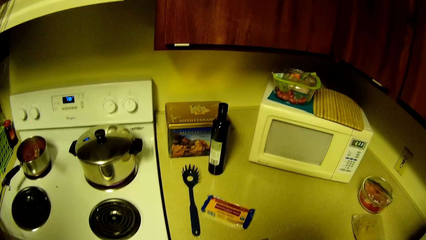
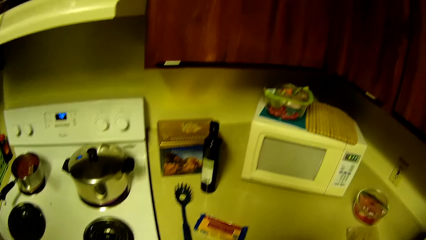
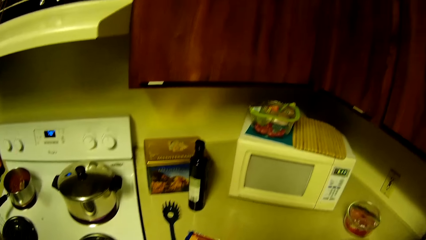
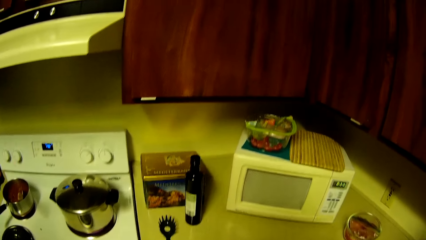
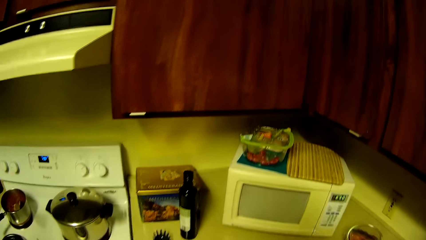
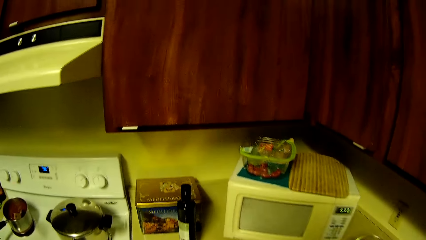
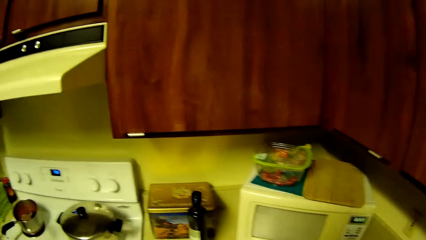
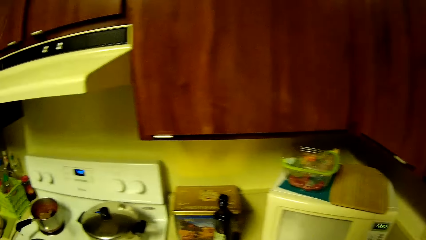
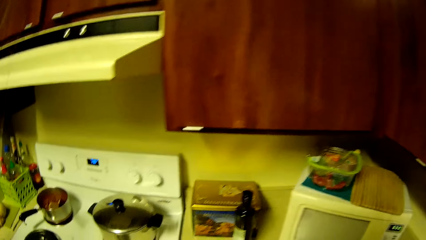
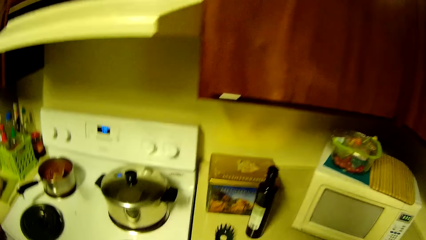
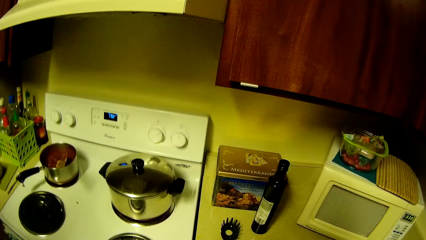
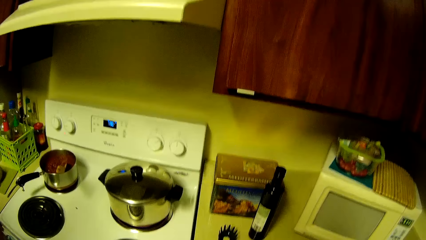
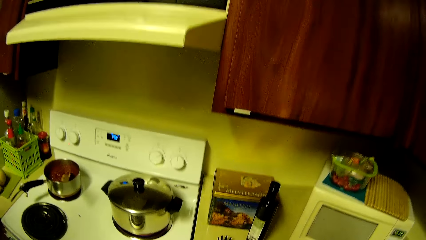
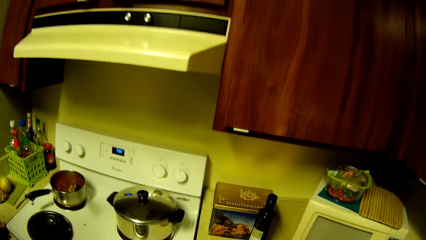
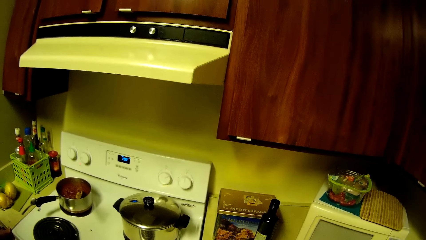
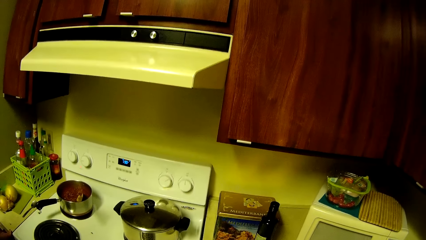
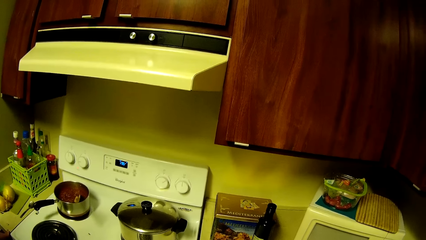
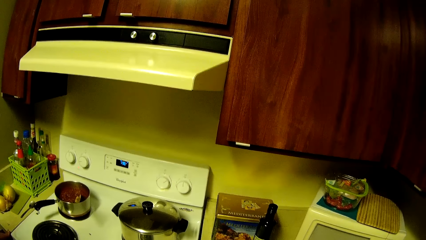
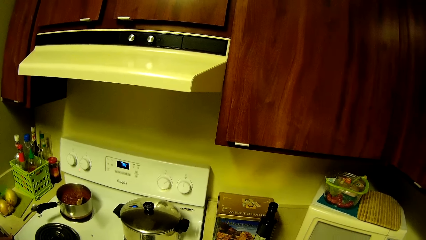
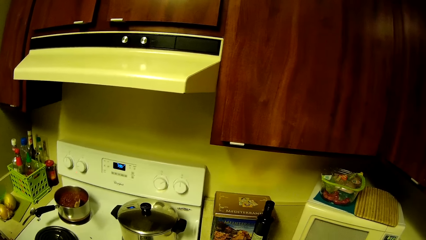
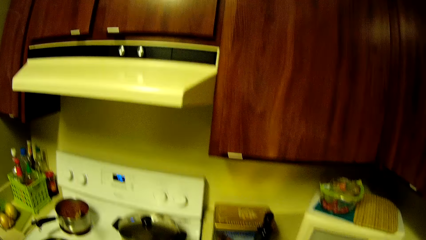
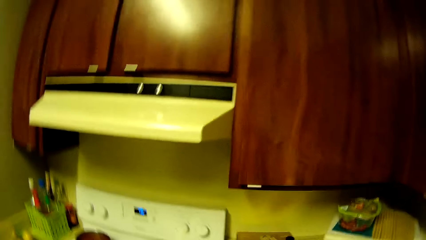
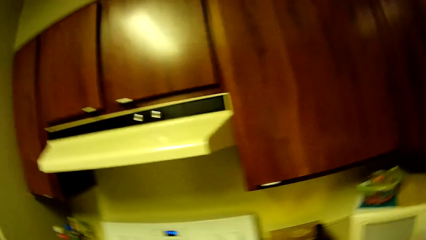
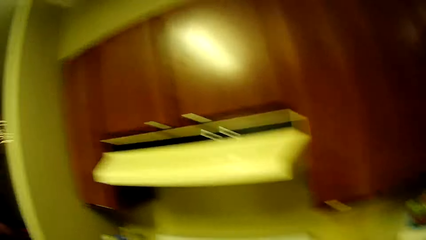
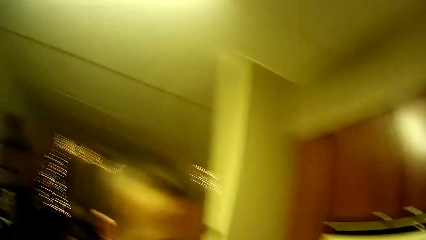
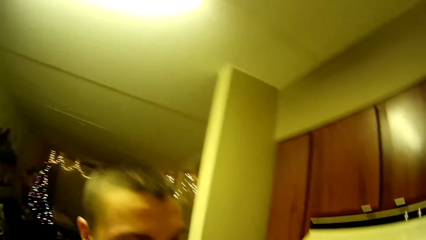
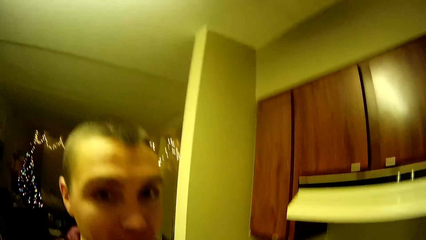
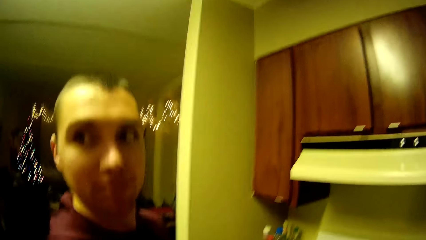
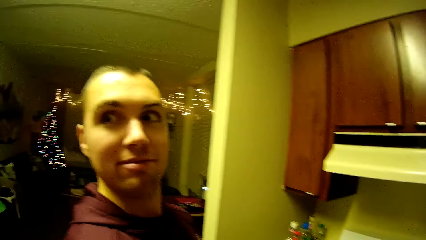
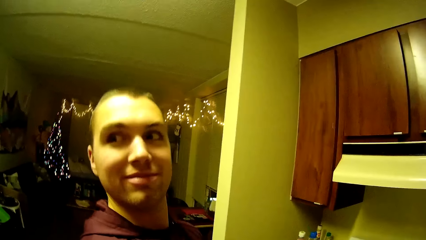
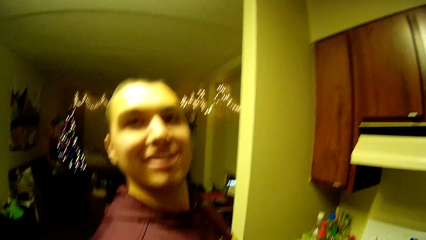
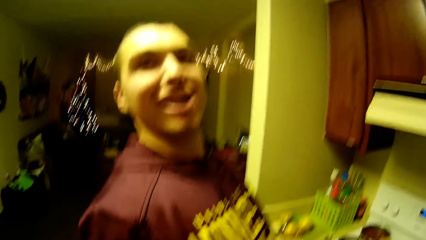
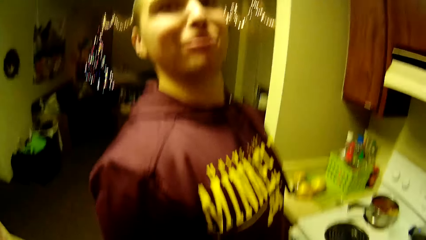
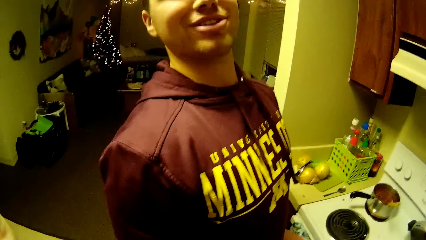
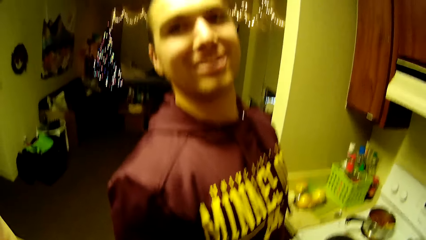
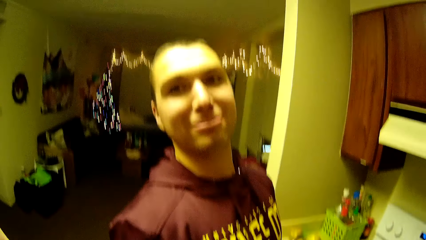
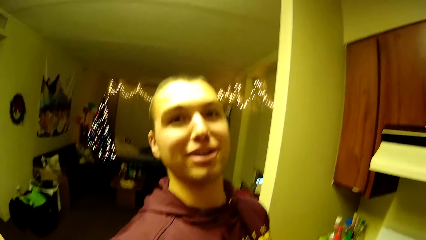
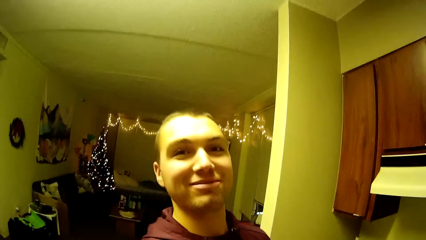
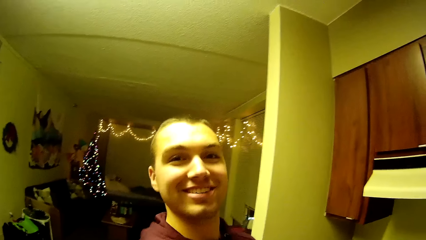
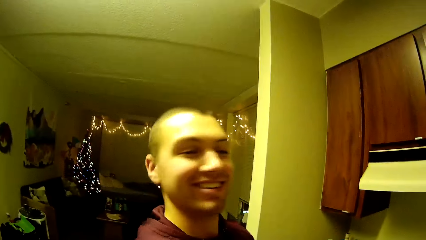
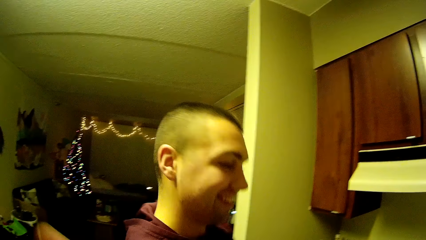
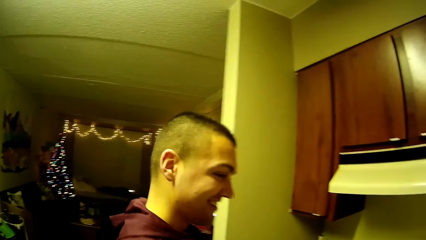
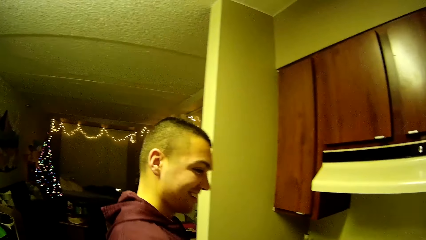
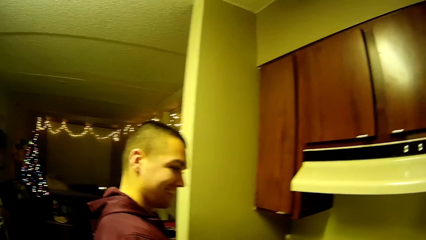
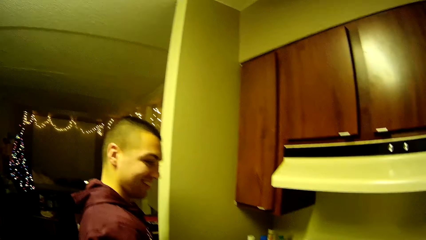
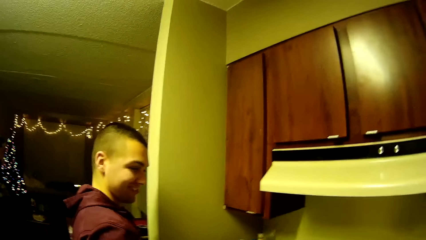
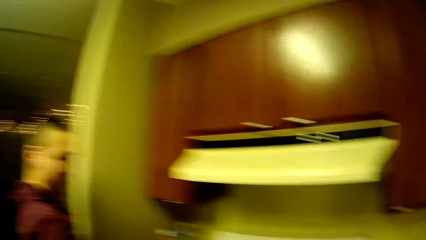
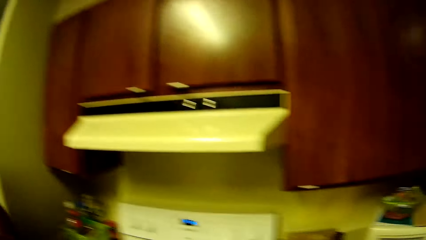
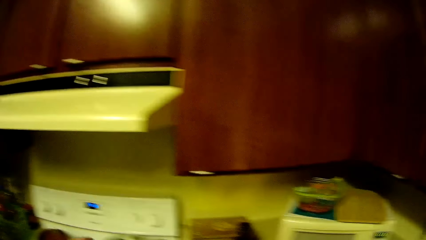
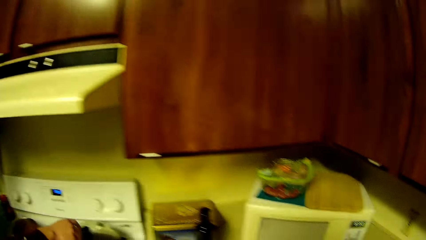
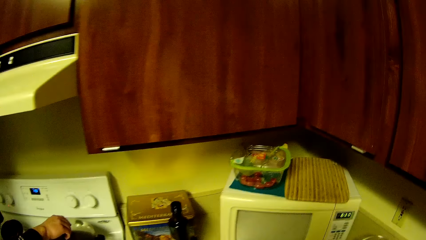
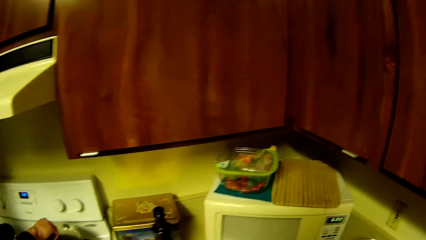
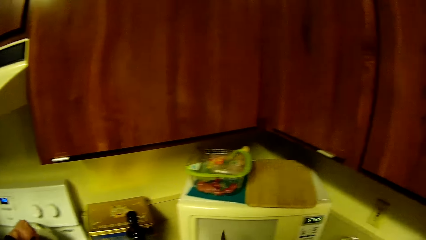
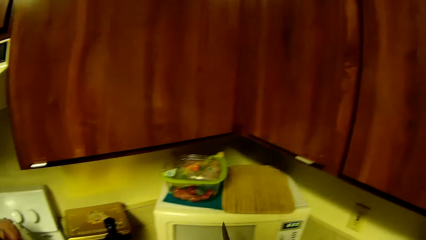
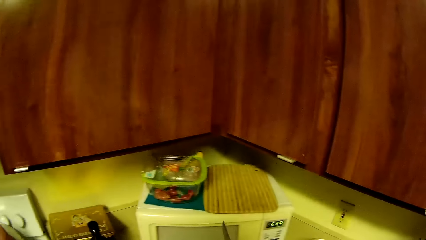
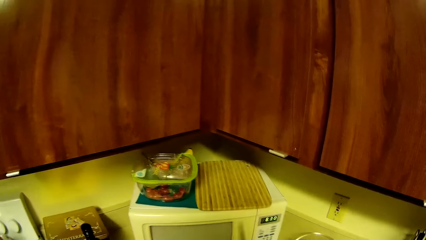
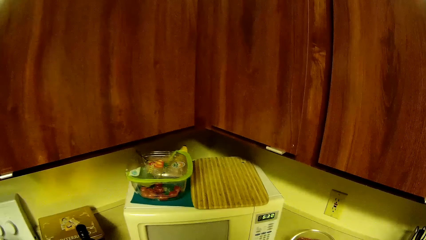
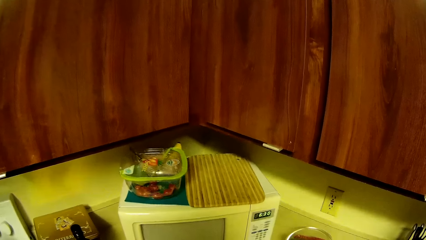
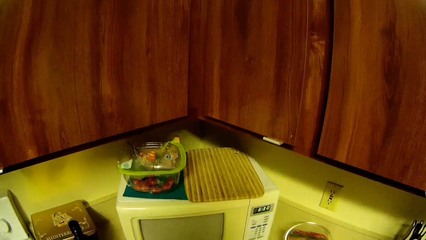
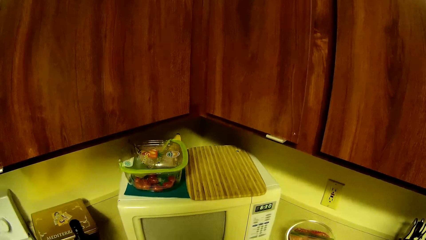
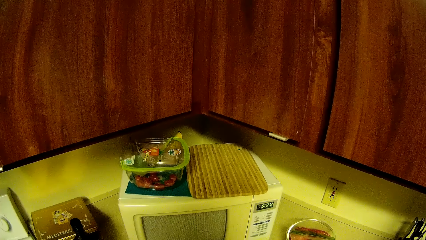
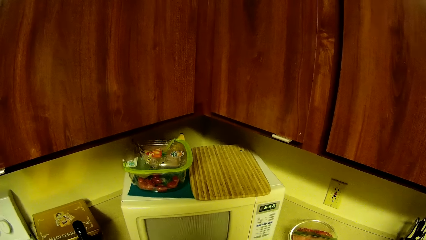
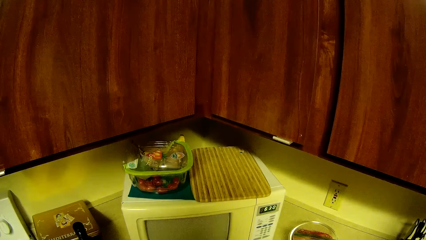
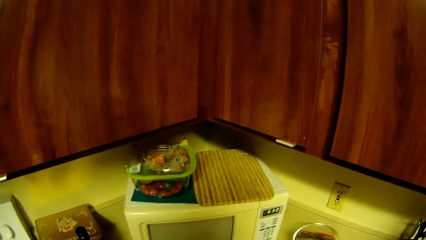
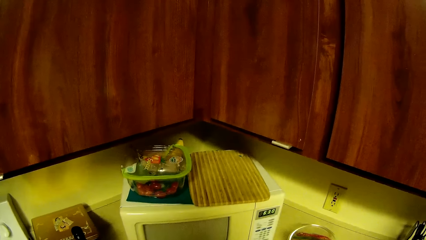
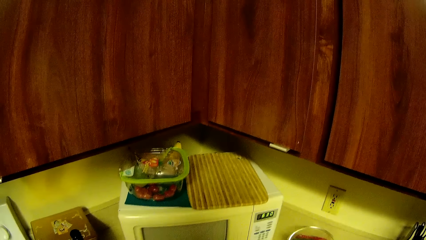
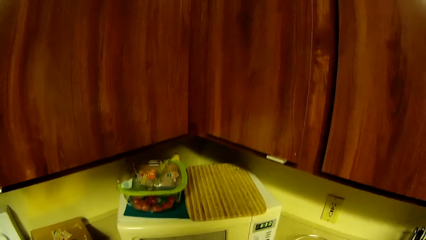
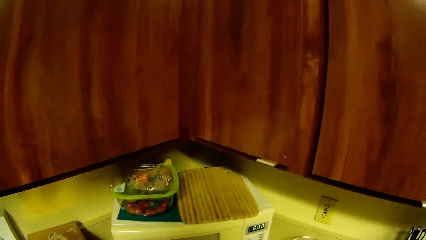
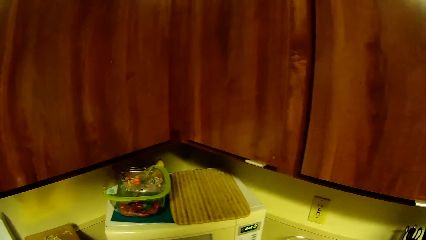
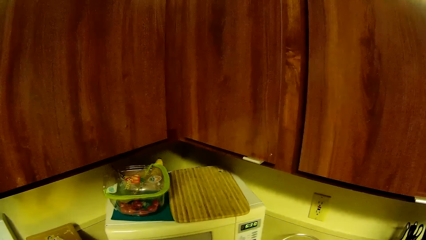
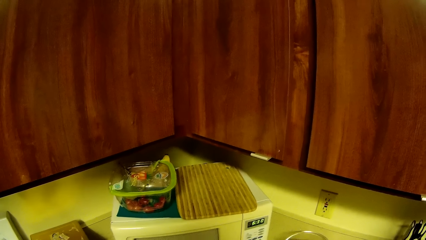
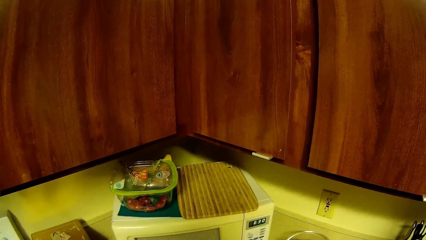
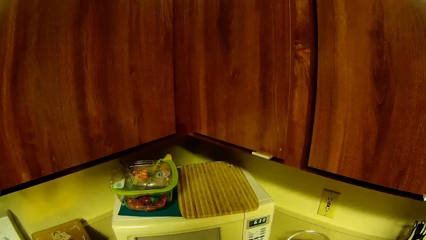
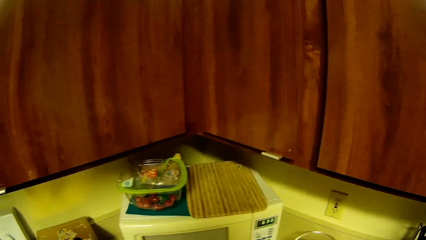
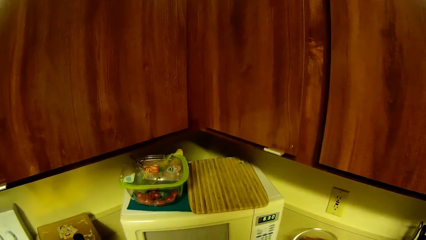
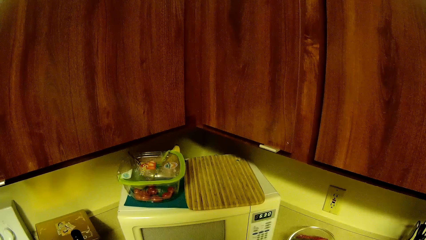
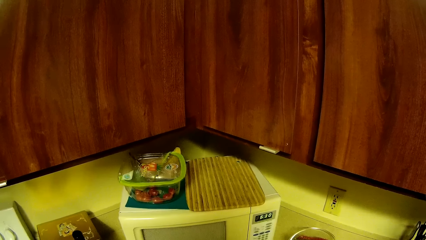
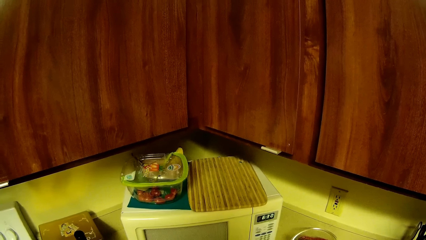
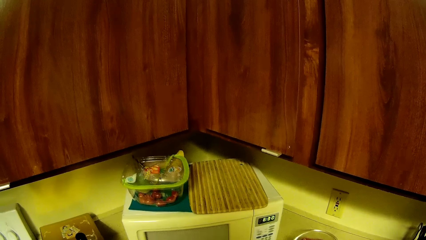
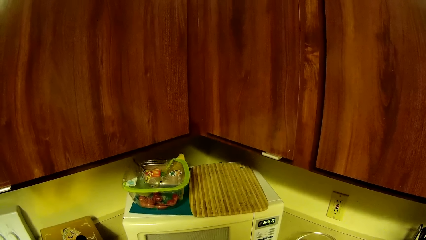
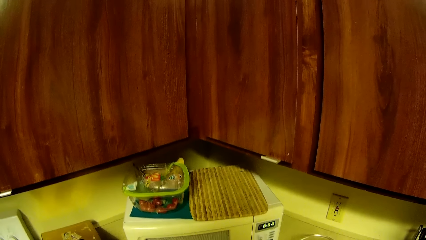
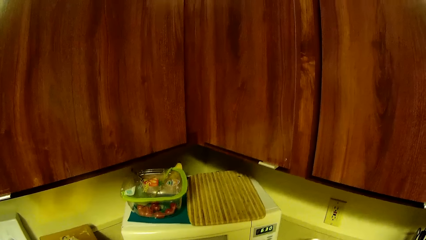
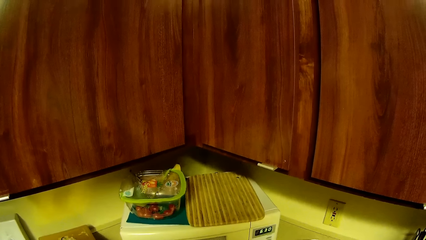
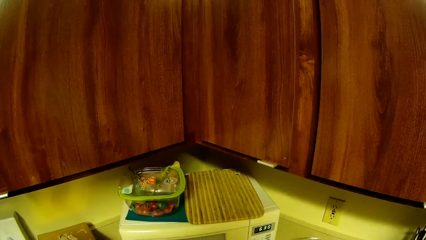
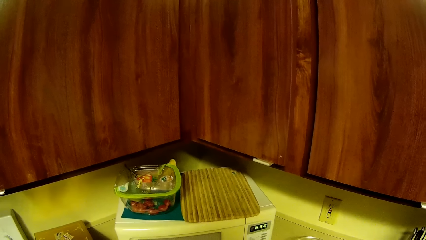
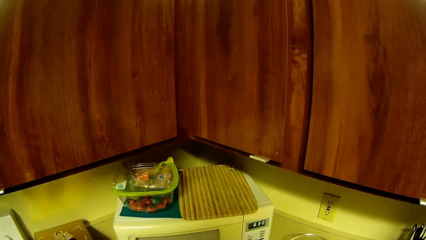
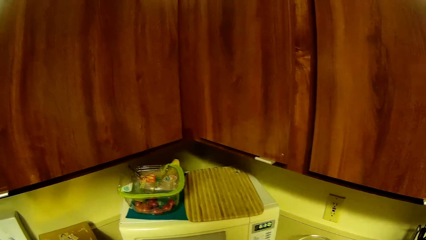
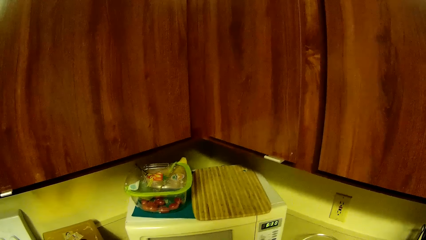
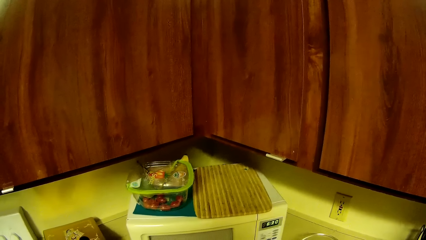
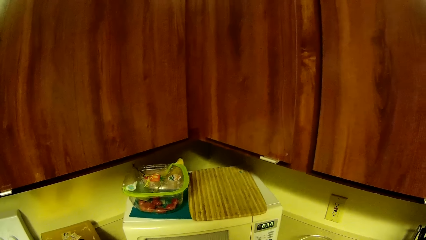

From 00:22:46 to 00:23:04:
A man talks to the camera wearer. The camera wearer looks around. The man lifts a pot cover with his right hand. The camera wearer stares at the microwave.
